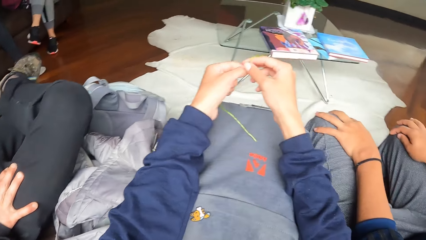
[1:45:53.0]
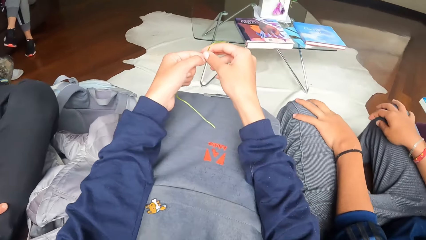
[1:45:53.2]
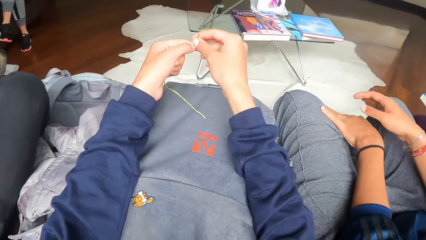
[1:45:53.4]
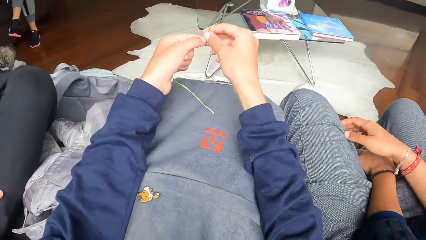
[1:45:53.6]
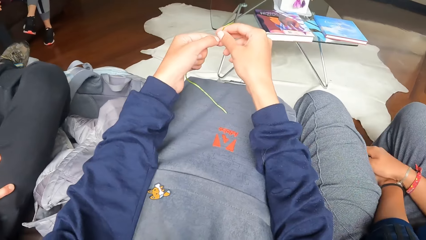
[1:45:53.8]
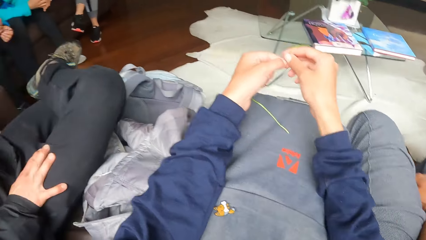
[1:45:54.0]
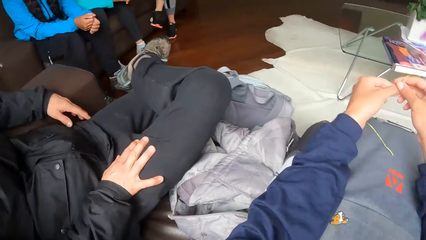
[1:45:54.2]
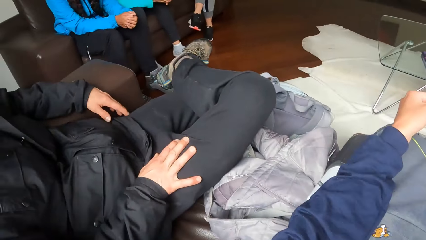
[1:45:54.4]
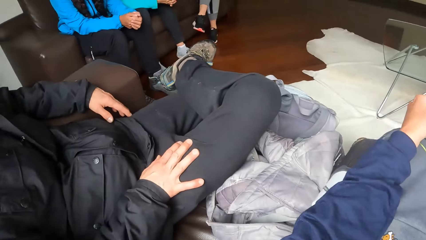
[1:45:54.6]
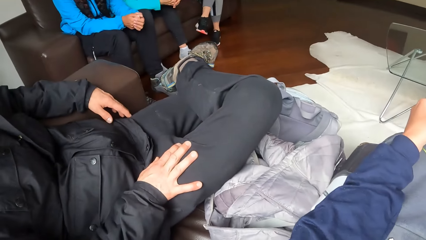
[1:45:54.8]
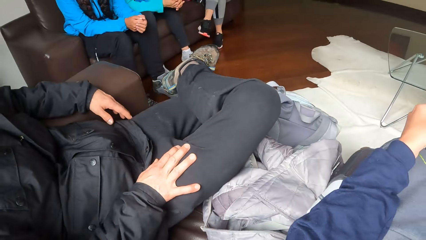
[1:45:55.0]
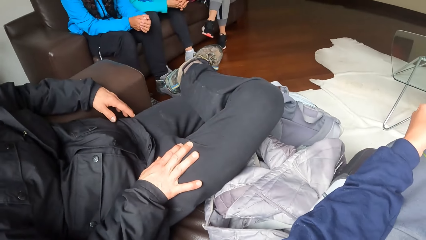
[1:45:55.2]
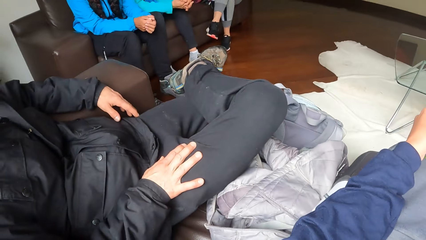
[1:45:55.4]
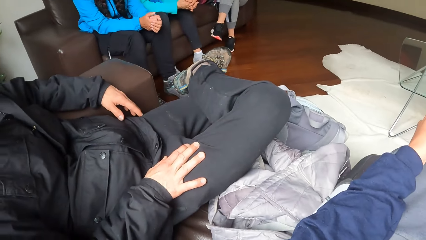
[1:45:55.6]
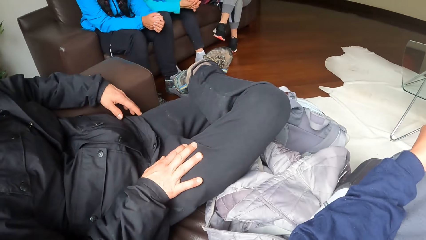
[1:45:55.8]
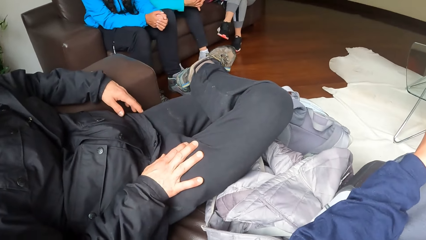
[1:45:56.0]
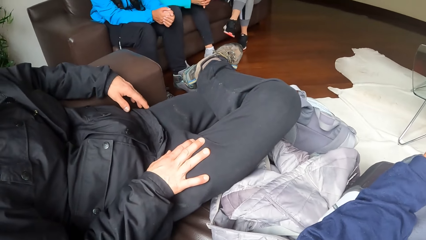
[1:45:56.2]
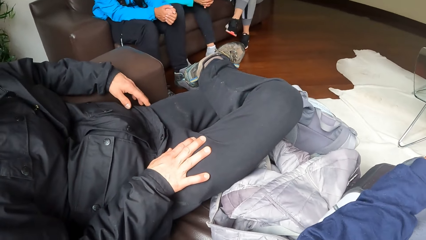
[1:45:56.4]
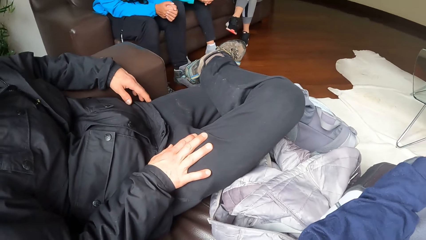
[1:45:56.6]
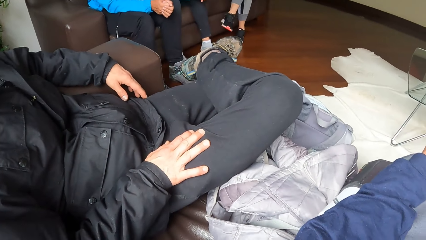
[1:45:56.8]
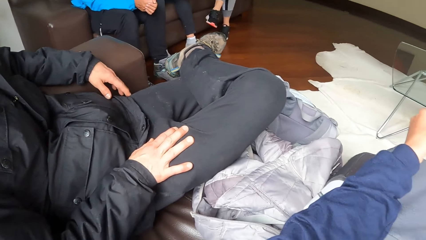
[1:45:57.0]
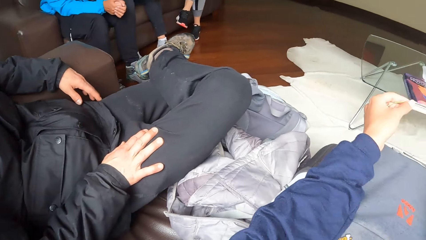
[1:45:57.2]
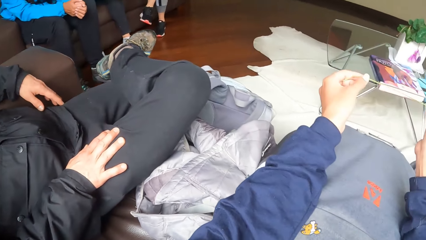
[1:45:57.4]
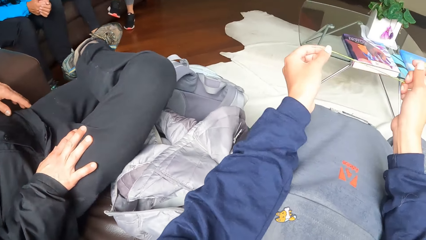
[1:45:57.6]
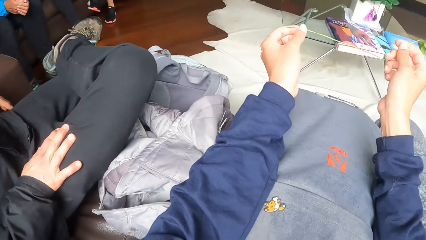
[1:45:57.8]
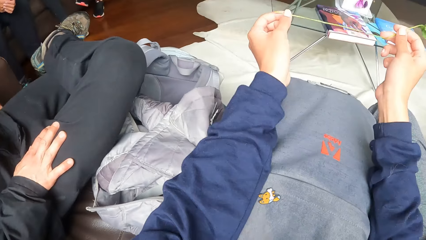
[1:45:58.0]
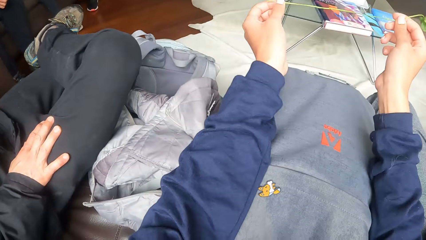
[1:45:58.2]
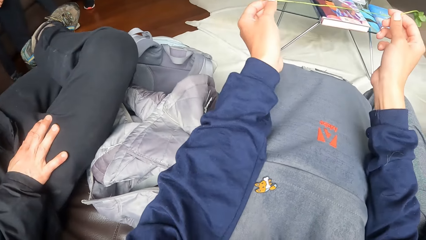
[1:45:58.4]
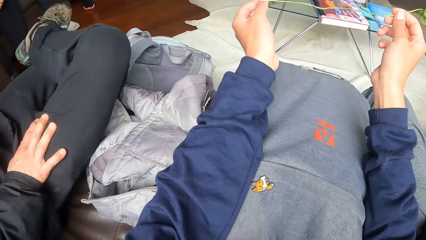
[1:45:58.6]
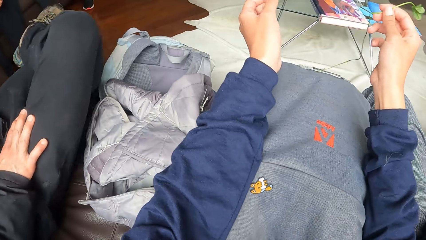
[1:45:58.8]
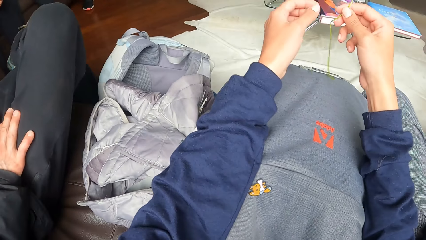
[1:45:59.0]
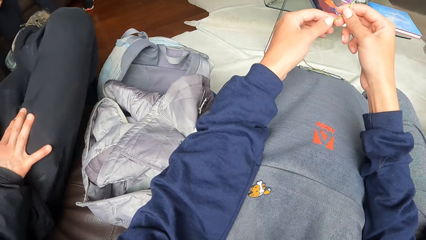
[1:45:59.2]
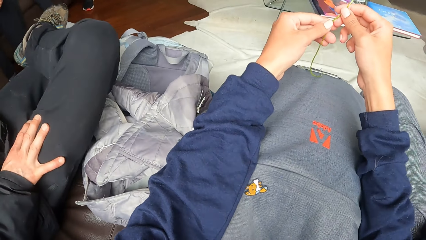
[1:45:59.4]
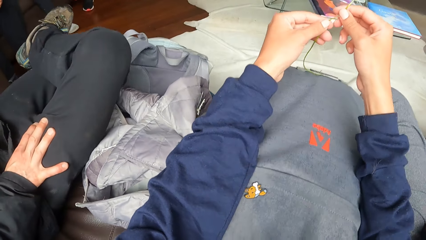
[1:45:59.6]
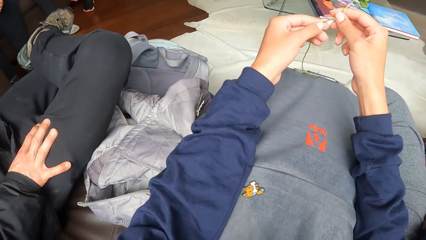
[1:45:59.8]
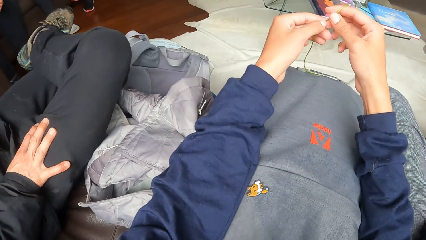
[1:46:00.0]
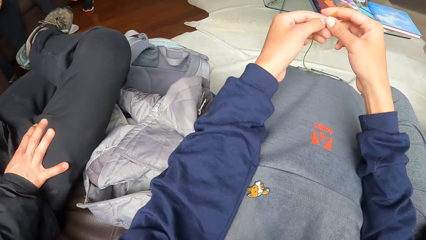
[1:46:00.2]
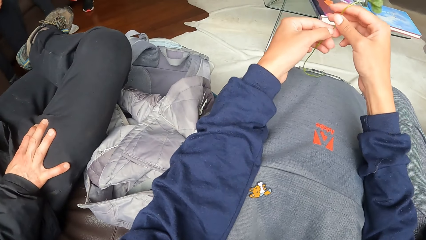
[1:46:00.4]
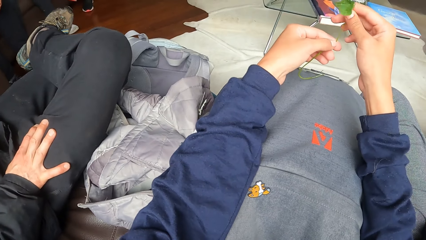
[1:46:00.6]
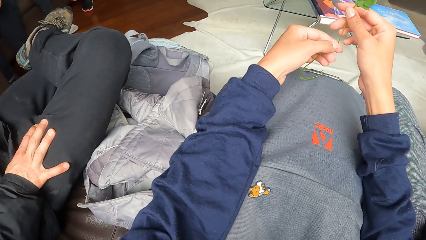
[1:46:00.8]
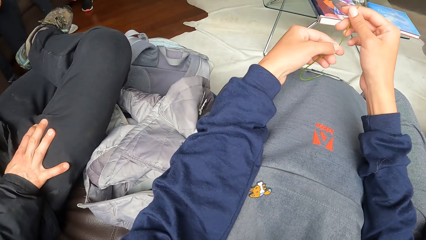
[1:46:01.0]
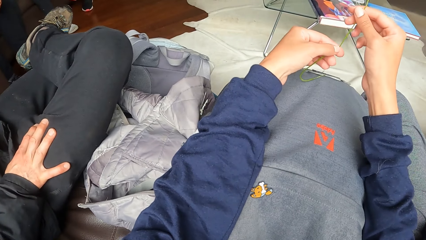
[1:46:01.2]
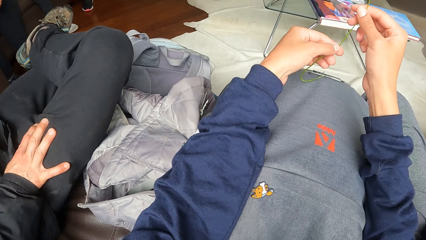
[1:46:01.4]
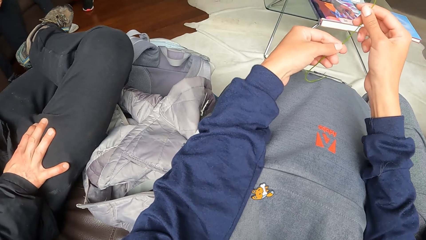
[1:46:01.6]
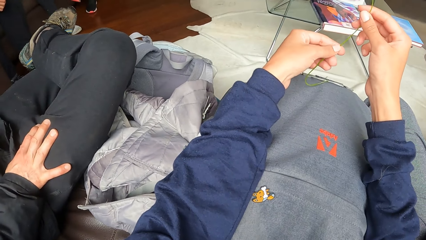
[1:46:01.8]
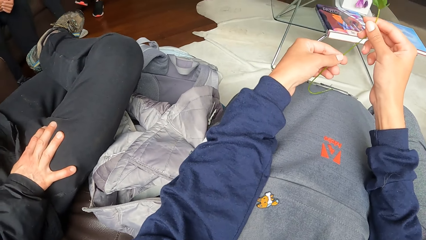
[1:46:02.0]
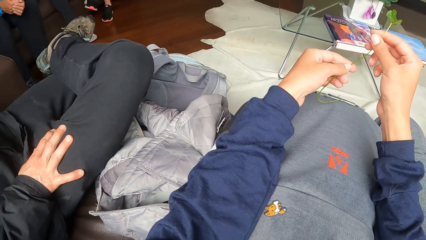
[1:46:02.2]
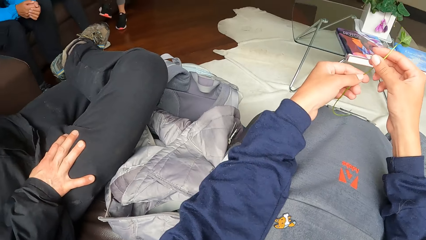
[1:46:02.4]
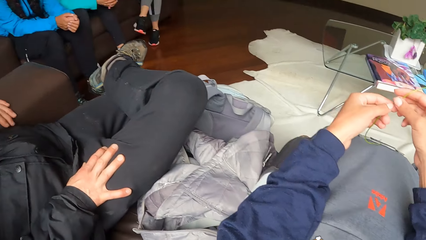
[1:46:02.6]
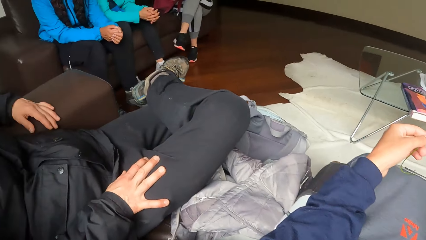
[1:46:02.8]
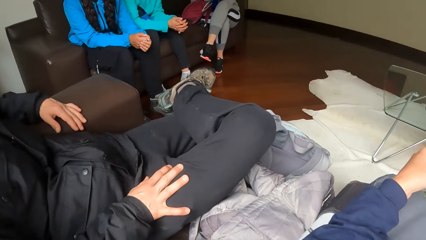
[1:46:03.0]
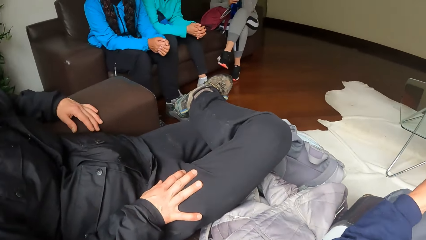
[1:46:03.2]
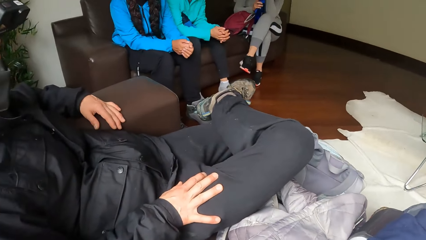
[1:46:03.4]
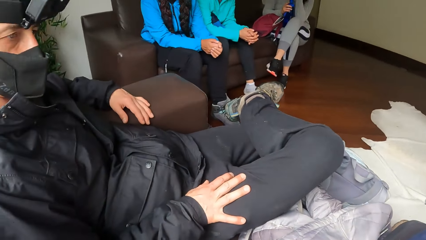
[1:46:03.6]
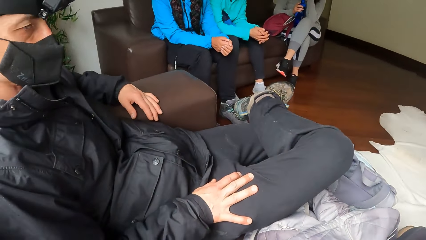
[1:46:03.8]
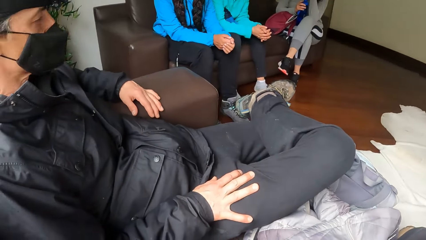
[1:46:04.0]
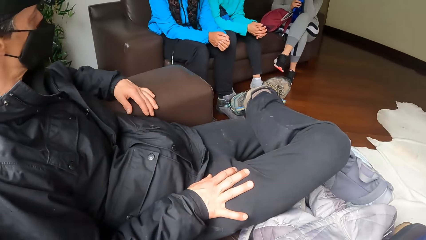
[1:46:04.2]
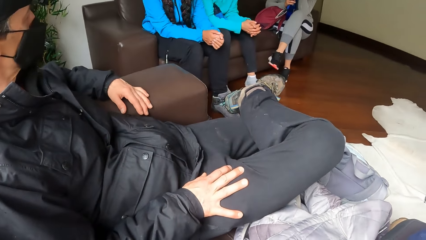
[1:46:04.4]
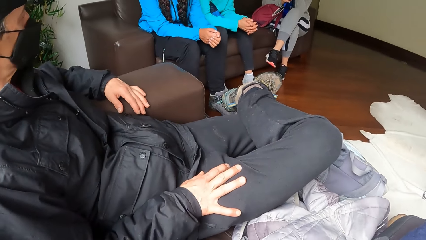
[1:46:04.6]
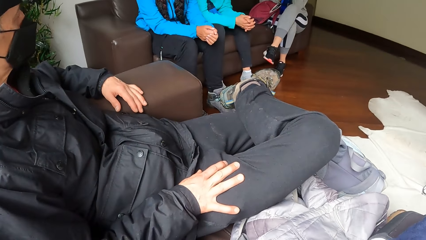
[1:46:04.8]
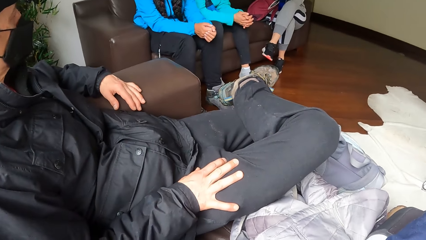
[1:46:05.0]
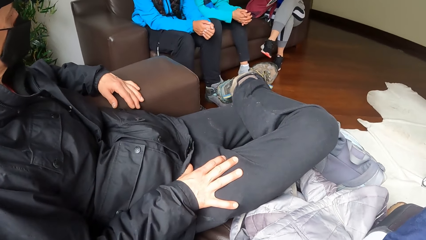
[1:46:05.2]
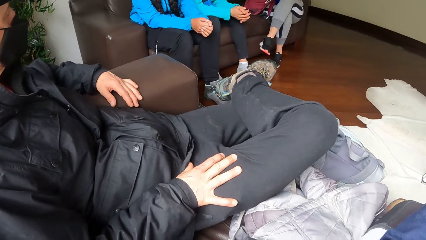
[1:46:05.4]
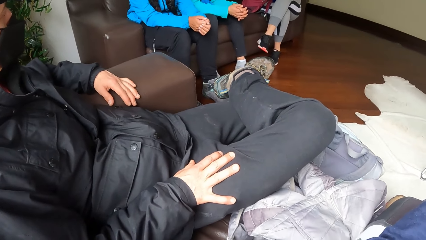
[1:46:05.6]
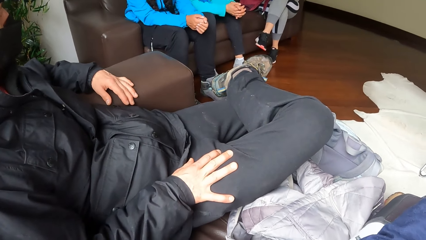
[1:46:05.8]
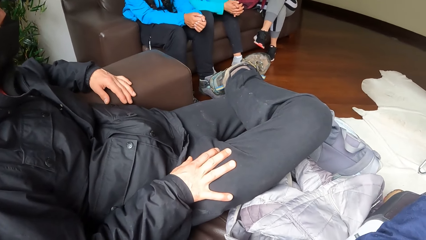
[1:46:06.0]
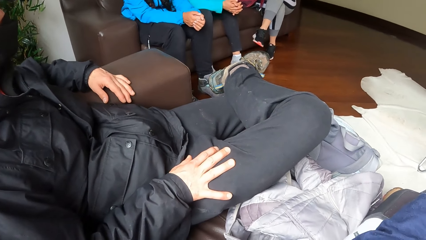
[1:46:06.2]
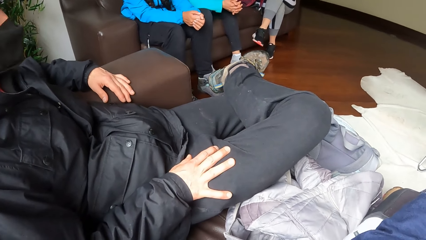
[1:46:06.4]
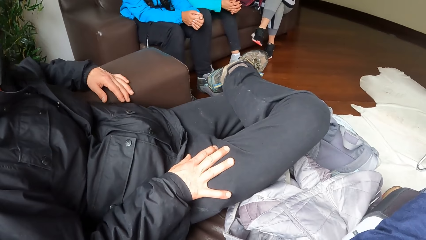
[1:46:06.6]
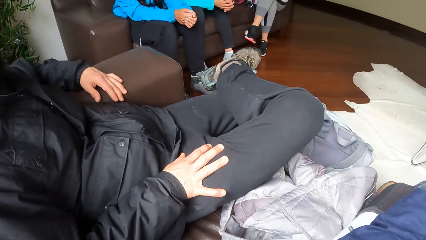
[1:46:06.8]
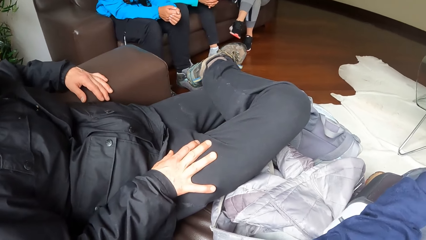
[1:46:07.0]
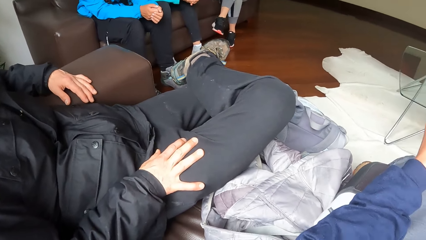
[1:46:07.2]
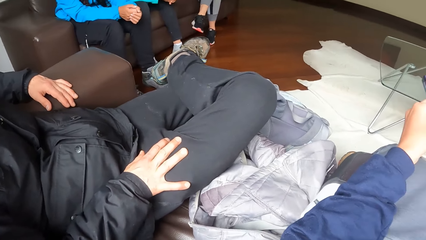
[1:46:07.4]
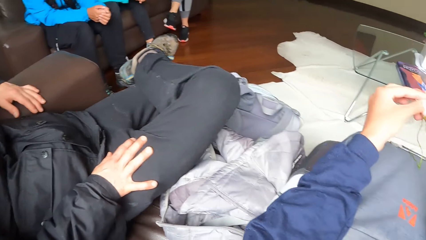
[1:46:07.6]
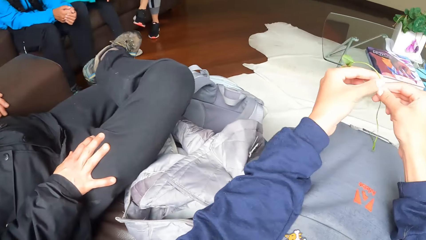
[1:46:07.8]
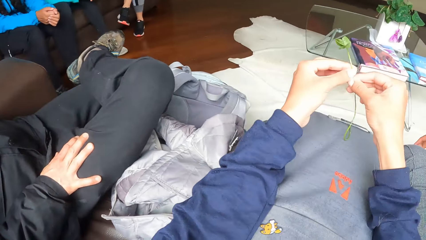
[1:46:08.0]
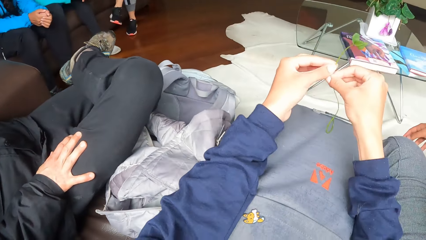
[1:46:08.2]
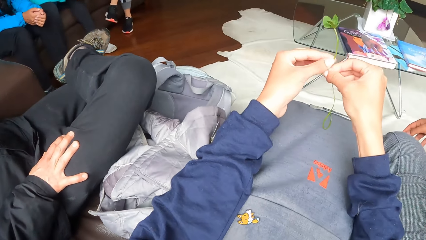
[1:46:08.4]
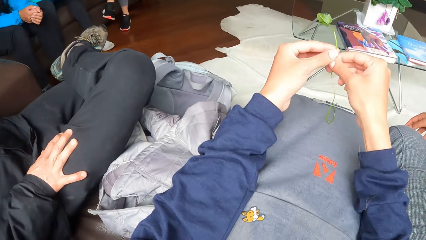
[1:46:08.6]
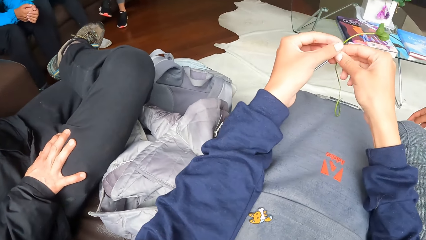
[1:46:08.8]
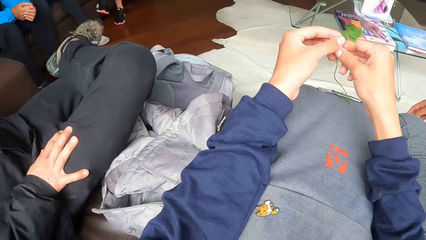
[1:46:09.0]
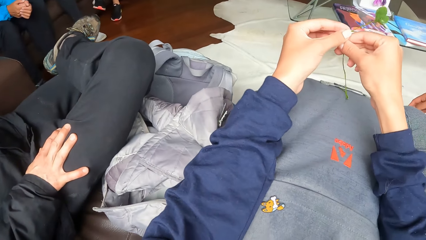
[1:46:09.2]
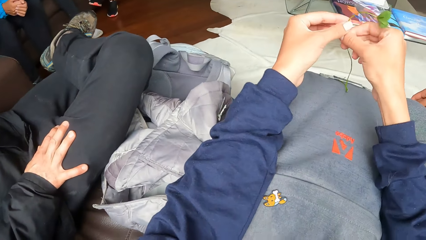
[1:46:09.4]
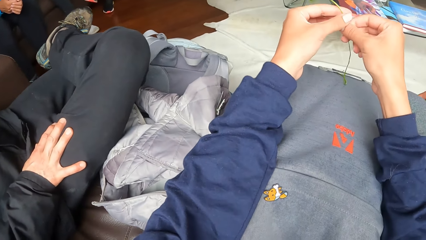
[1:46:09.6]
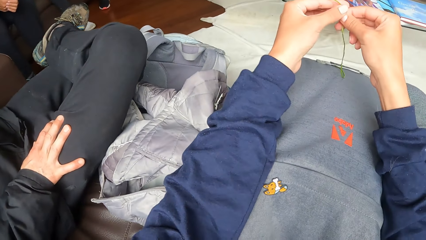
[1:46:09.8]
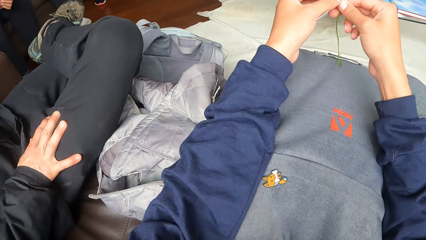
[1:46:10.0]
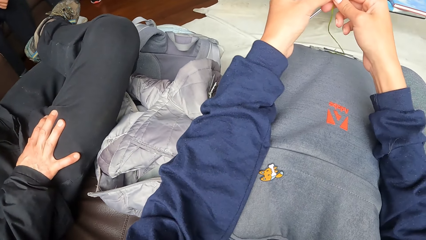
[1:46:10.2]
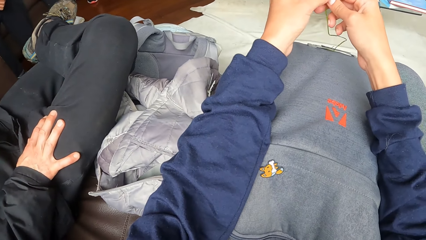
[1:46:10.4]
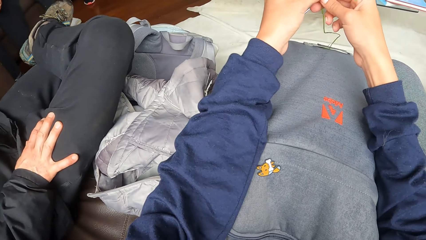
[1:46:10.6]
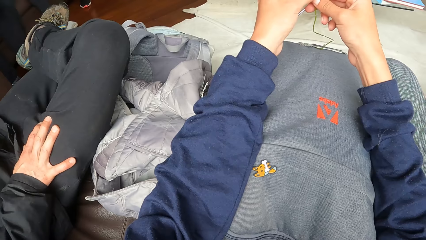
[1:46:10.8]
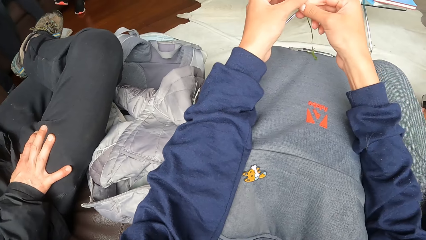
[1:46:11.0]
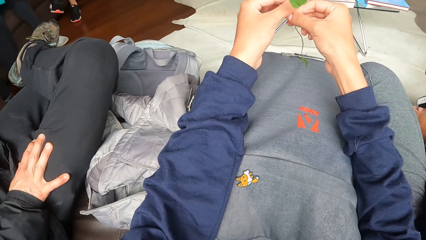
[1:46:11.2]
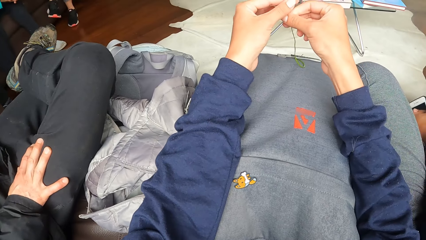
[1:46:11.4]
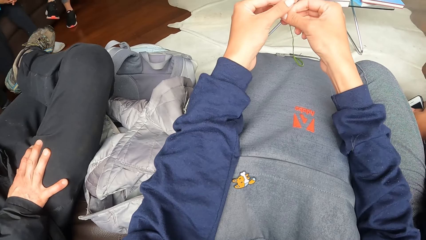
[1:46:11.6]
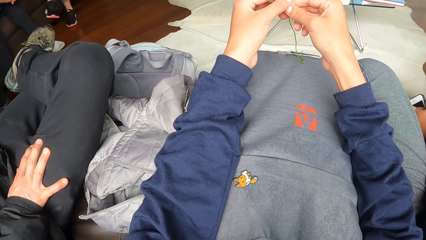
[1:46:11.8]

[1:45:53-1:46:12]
The camera wearer holds the plant with both hands. They look around. They hold the plant with both hands. They look around. They rotate the plant.
